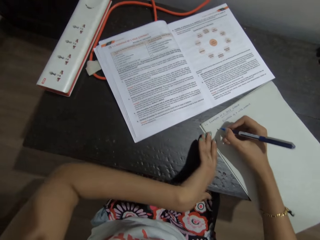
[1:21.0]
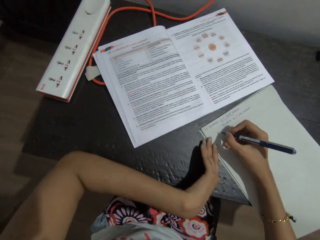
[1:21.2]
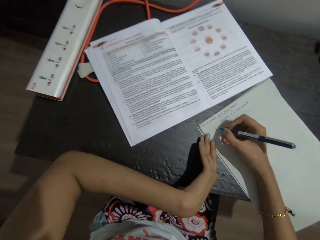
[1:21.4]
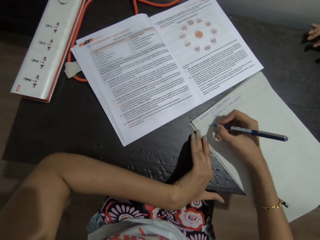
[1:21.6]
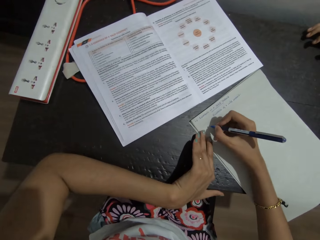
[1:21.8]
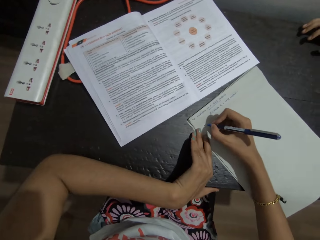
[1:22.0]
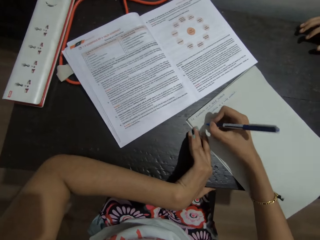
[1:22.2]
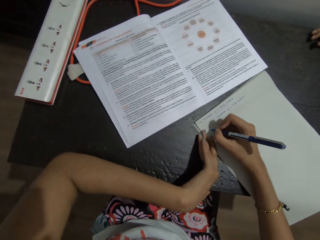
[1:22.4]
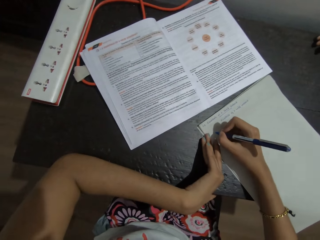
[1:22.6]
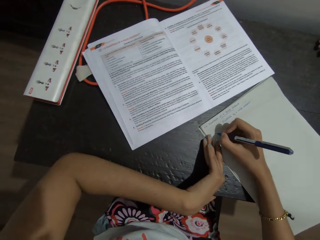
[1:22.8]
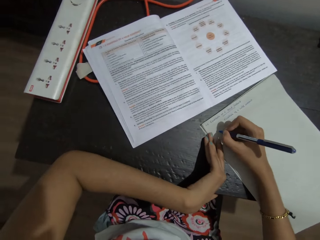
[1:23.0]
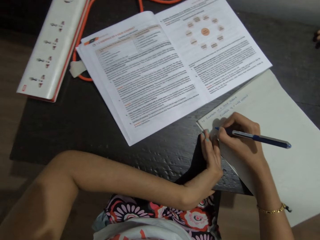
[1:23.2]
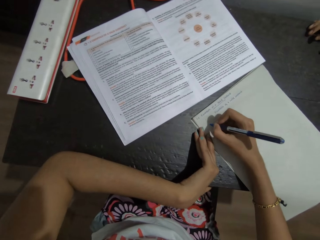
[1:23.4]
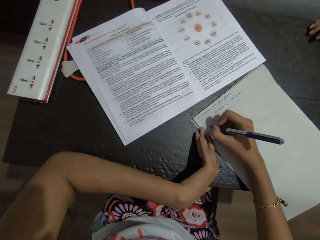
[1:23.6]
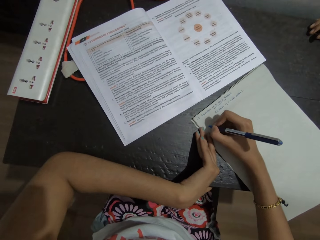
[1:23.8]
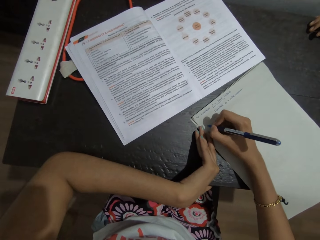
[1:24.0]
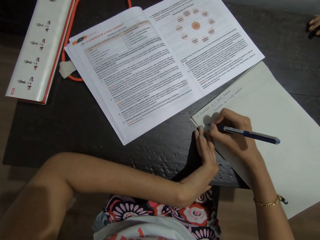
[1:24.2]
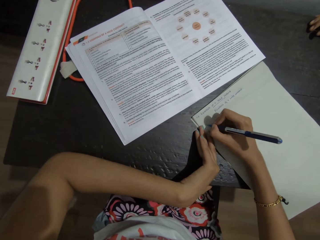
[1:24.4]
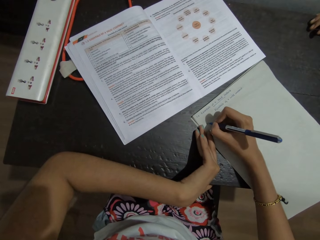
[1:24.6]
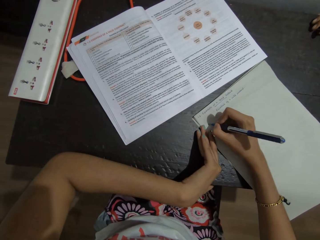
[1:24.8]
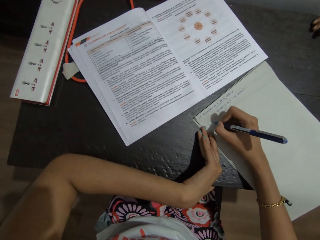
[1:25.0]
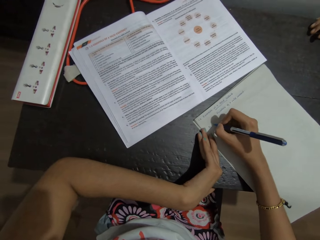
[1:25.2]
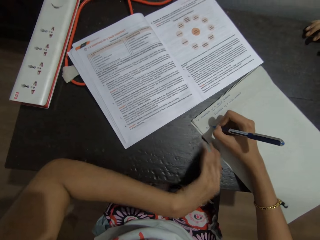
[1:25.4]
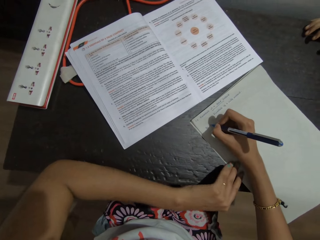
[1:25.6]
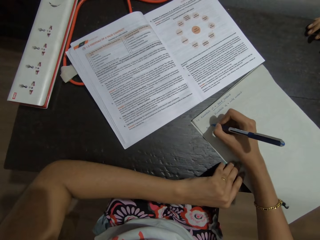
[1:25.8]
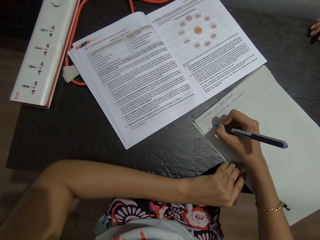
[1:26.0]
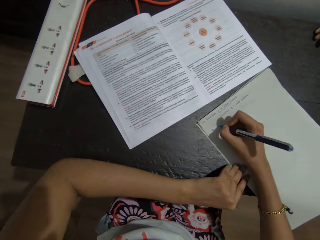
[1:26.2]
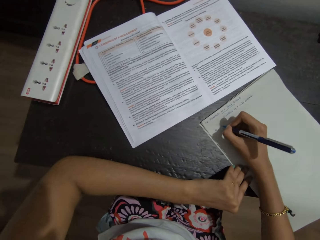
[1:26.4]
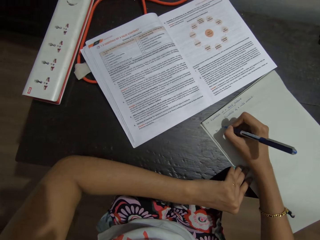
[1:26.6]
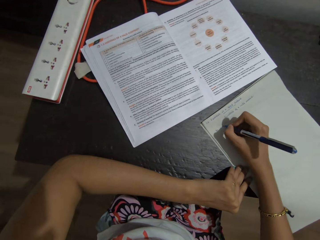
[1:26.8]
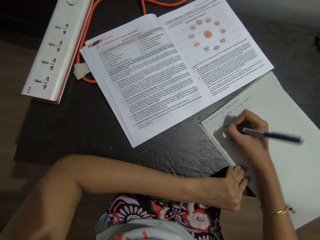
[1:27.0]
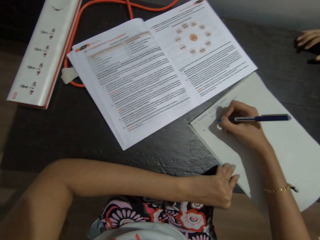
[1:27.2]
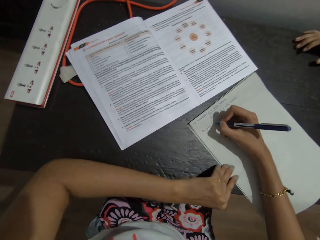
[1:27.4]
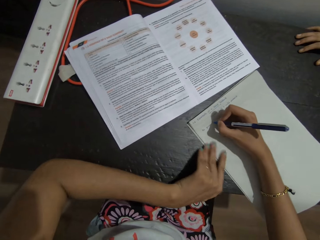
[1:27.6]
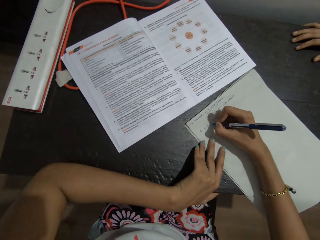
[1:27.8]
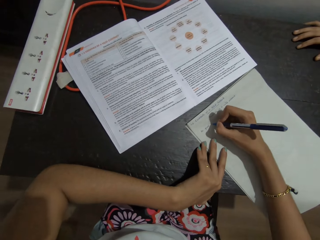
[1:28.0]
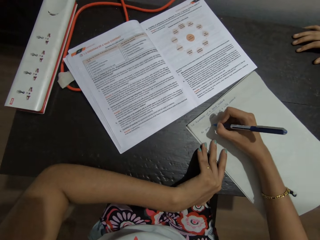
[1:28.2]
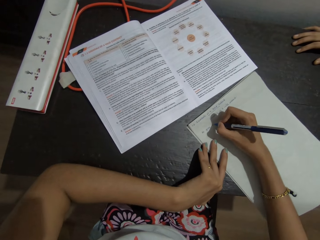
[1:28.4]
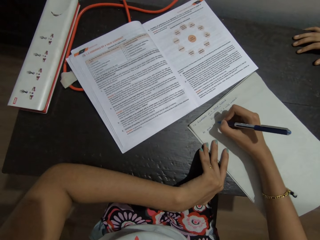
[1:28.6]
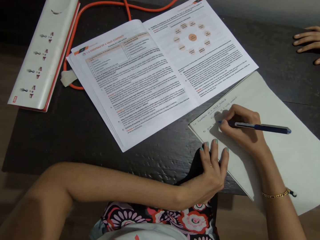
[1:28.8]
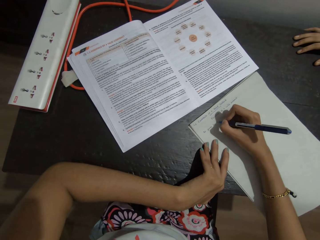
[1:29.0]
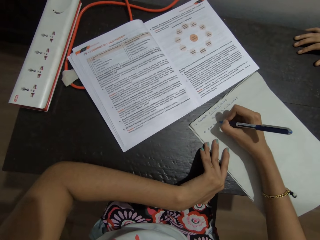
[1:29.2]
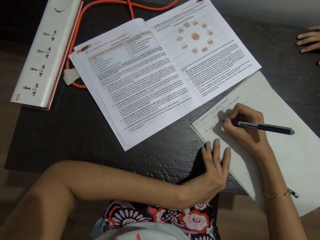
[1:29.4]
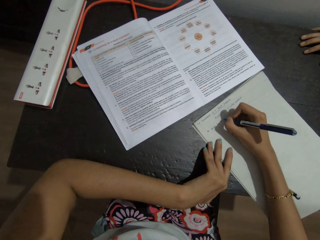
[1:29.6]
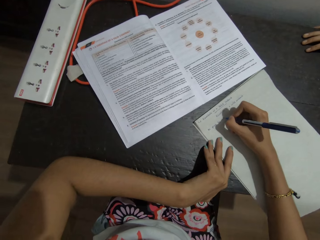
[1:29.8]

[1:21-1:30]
The camera wearer moves her elbow on the table. She writes on a paper.

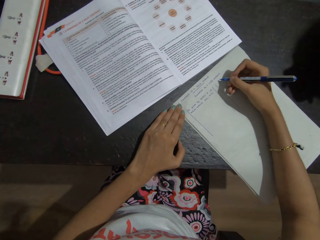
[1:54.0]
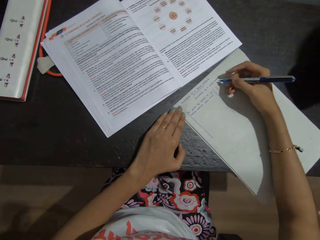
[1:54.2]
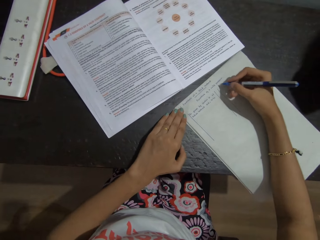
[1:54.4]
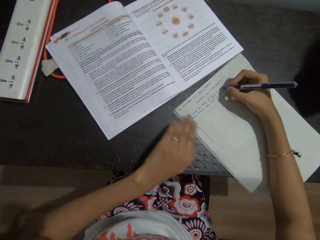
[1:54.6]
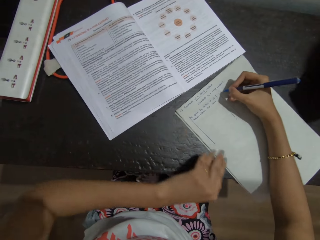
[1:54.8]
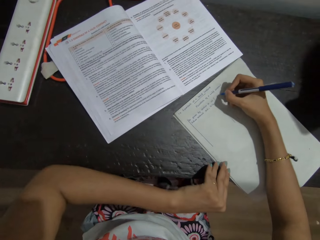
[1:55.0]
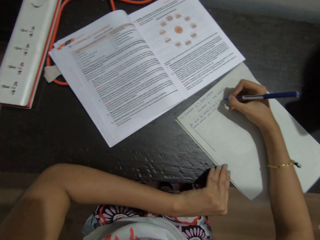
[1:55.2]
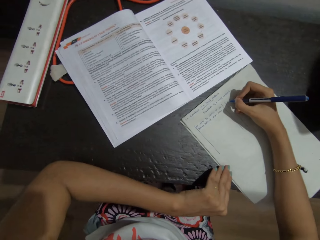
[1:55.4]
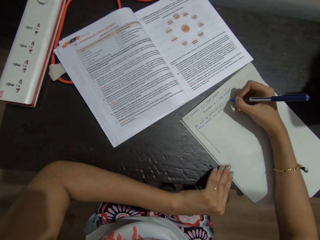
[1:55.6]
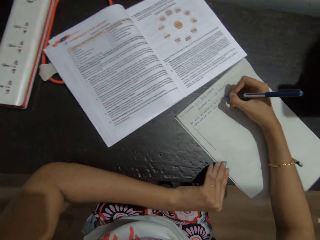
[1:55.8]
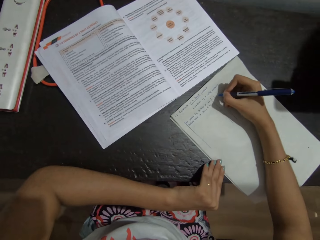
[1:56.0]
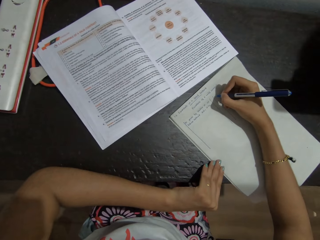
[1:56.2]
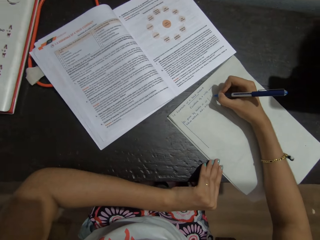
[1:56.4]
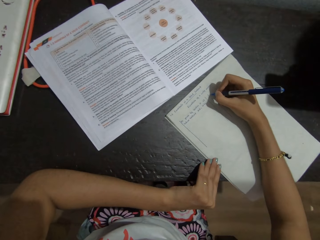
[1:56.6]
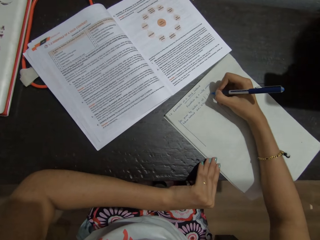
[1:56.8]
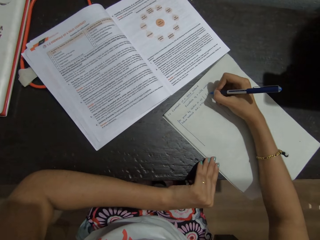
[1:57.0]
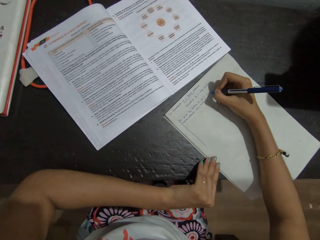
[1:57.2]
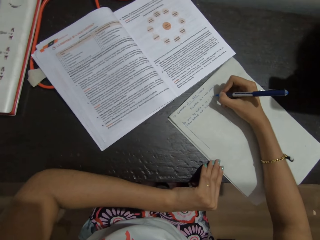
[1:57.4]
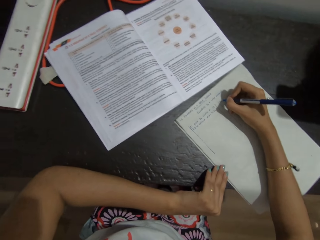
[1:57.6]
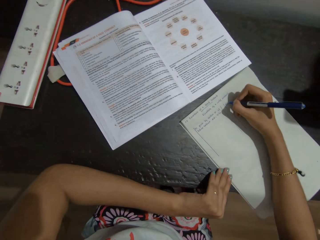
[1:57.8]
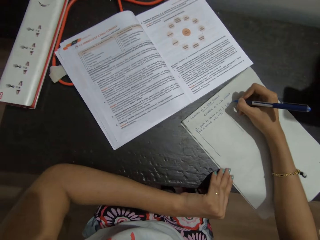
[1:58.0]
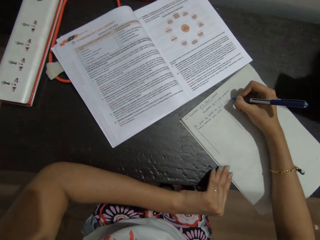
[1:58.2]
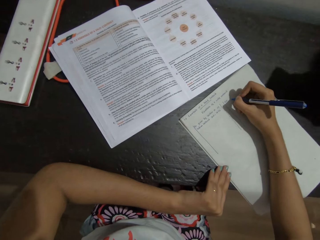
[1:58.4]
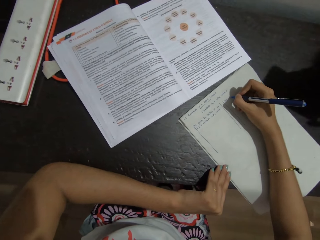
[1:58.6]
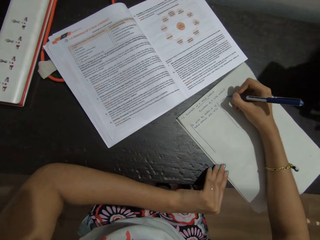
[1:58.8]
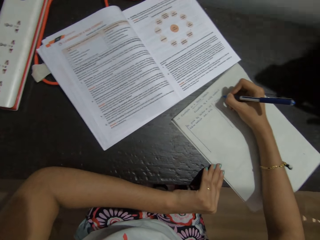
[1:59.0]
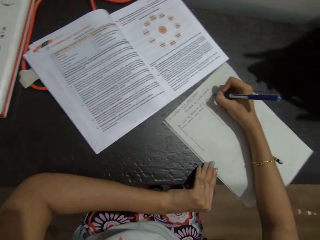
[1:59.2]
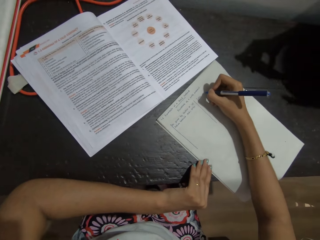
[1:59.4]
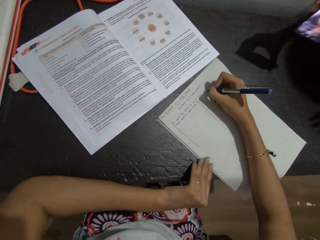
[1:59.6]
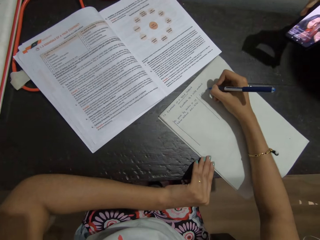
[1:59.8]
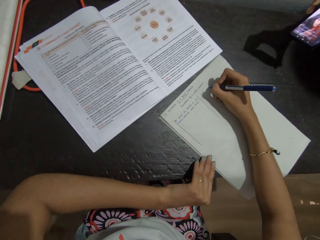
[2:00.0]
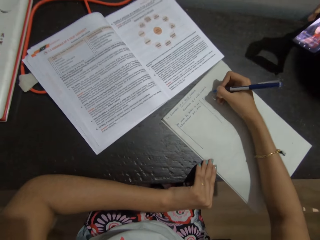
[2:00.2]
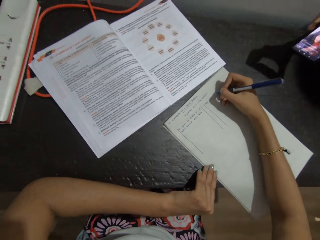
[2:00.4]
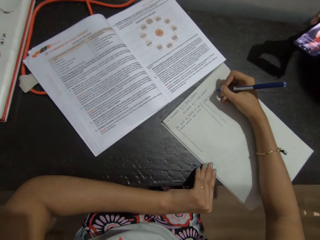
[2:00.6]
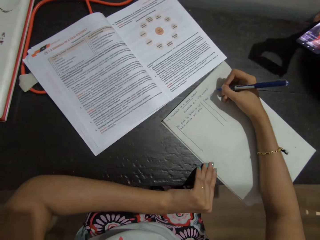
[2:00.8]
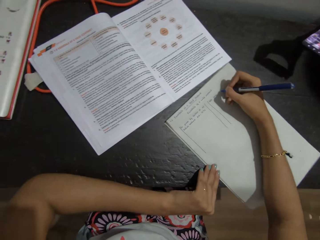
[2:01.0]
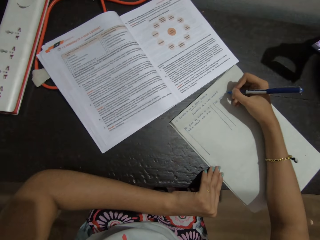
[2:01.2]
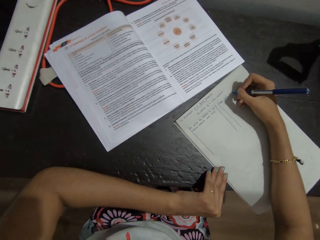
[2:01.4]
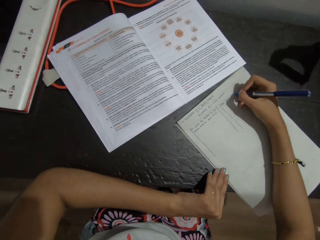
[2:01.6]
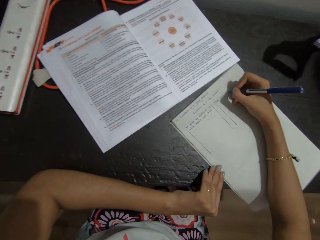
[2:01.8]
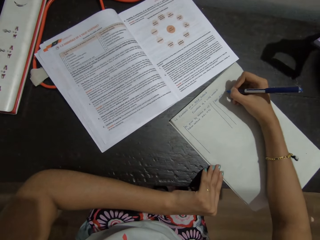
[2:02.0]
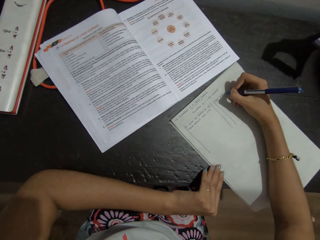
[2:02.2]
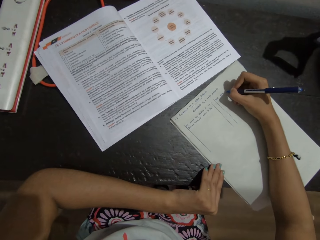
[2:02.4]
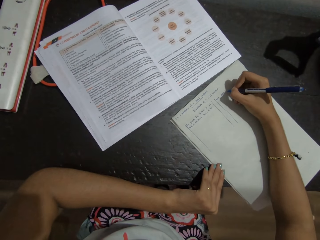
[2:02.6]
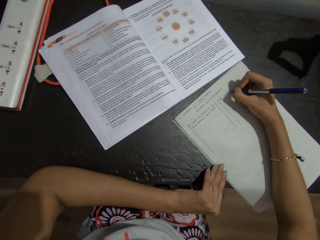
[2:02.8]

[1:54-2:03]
The camera wearer moves her elbow on the table. She writes on a paper.

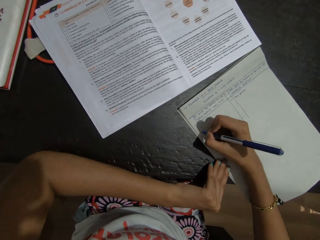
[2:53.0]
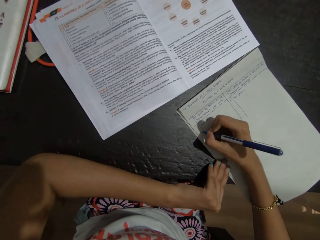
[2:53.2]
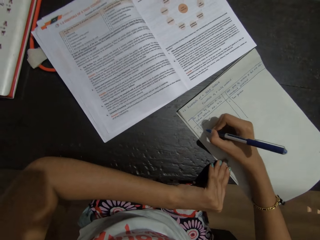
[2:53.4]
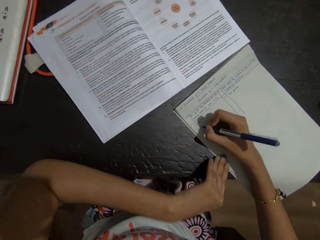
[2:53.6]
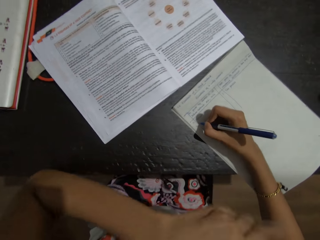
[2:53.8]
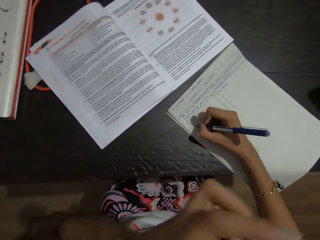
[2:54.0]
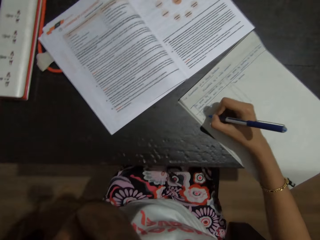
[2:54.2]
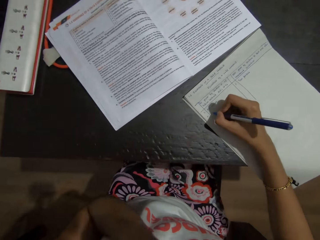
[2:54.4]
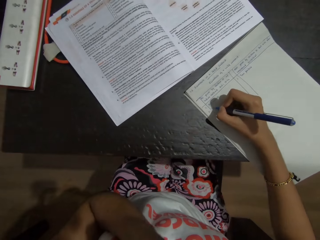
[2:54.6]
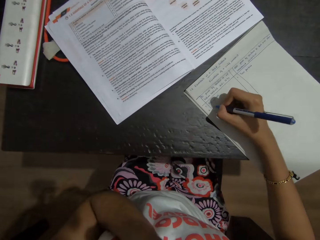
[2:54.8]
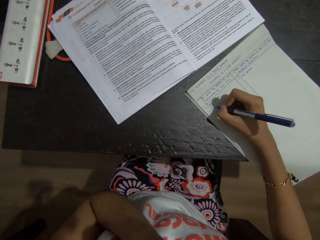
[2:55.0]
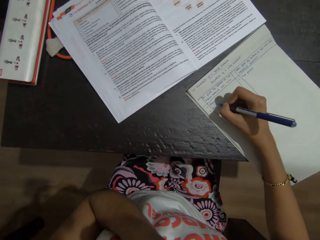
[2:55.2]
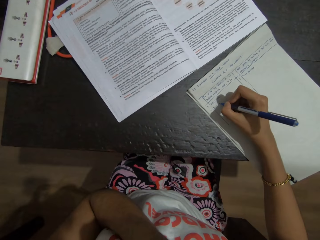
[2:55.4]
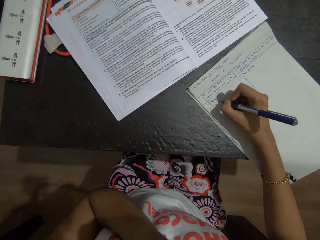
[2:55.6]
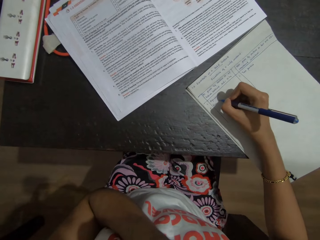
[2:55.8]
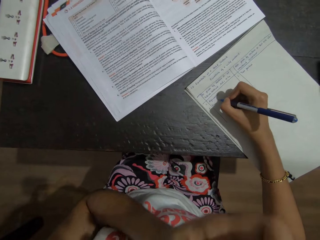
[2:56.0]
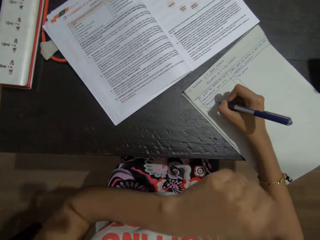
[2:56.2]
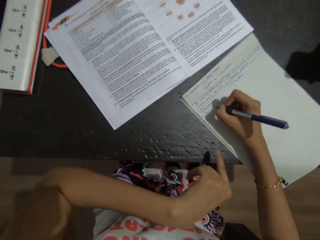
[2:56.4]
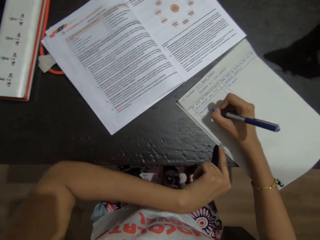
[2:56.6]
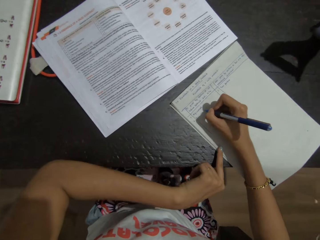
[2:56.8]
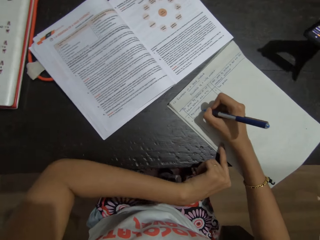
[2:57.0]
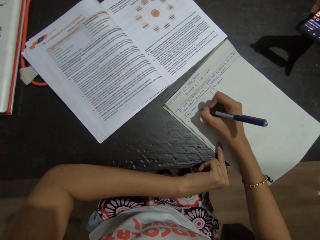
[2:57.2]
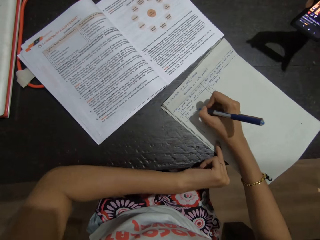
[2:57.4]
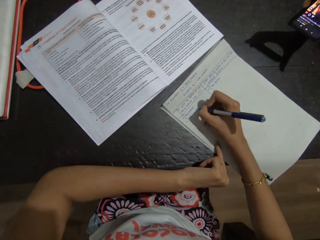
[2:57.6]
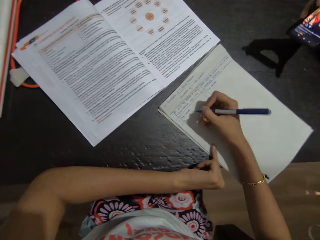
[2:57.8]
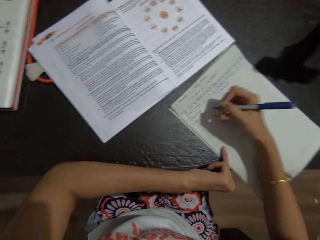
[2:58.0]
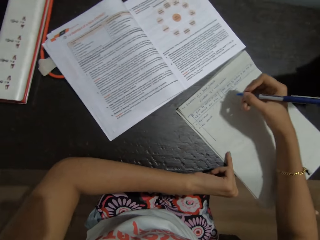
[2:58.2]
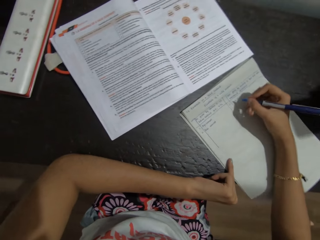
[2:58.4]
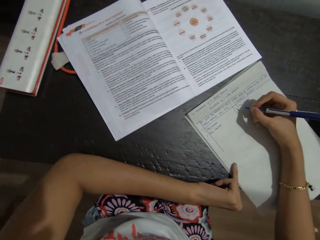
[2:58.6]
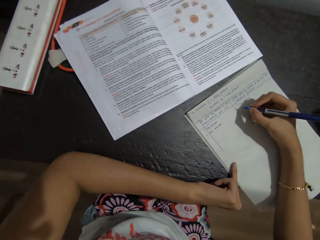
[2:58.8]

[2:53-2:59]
The camera wearer touches her face. She places the hand on the paper.
